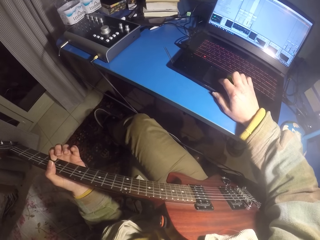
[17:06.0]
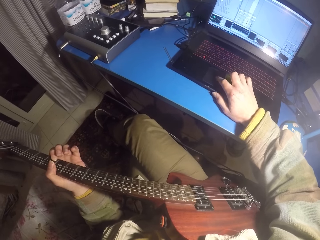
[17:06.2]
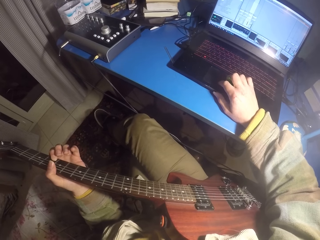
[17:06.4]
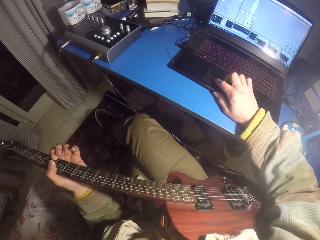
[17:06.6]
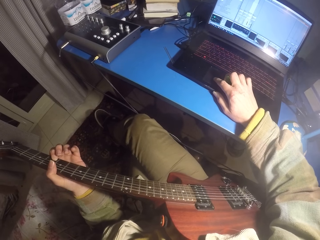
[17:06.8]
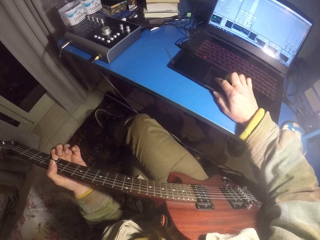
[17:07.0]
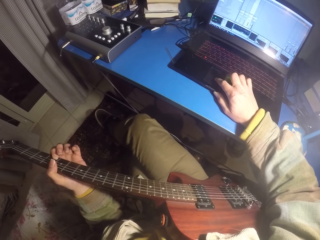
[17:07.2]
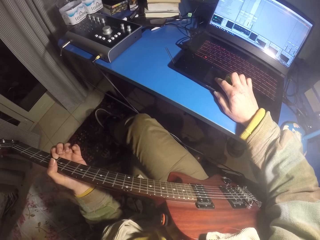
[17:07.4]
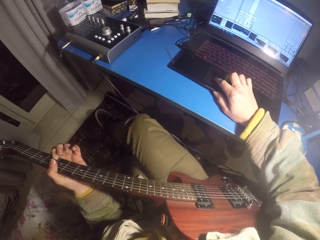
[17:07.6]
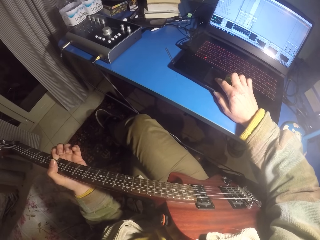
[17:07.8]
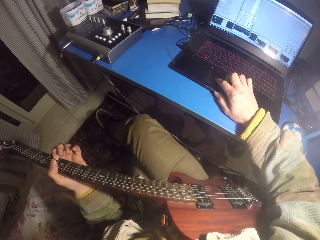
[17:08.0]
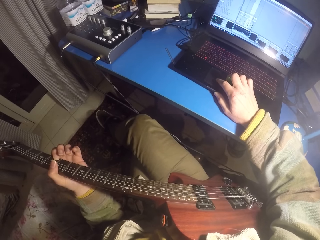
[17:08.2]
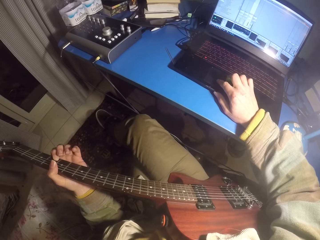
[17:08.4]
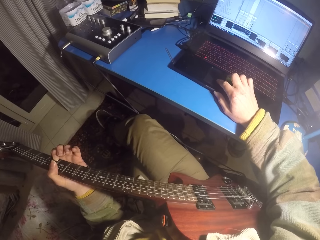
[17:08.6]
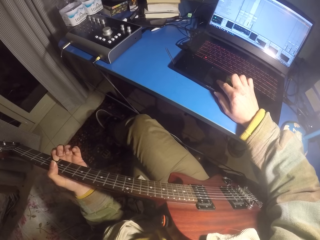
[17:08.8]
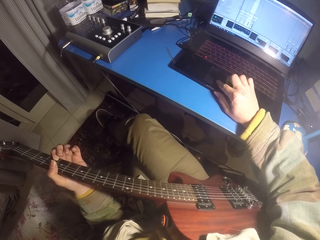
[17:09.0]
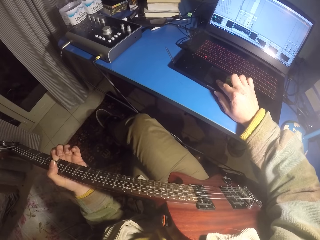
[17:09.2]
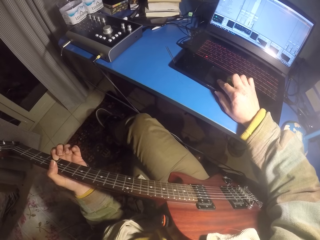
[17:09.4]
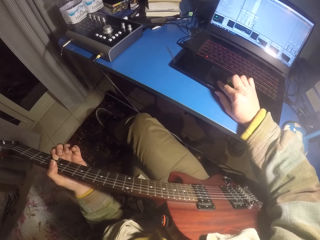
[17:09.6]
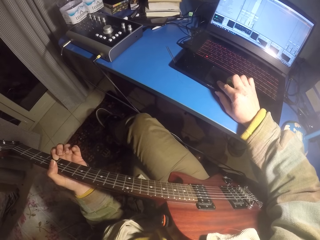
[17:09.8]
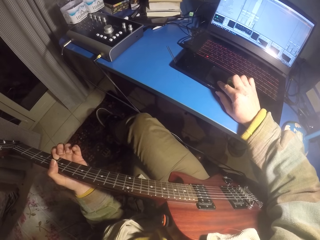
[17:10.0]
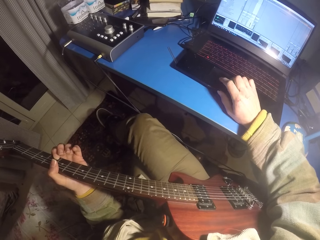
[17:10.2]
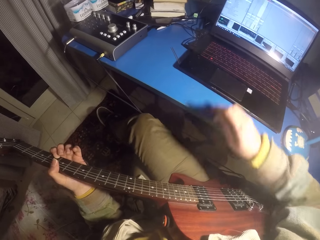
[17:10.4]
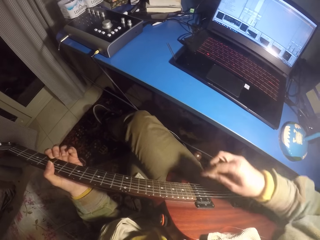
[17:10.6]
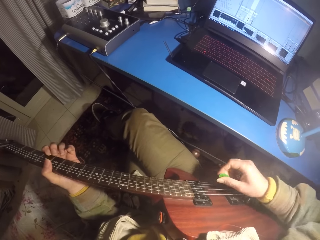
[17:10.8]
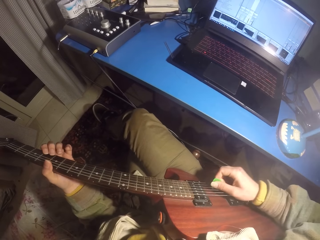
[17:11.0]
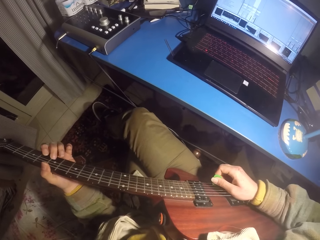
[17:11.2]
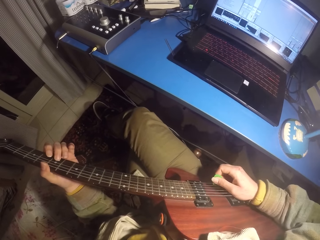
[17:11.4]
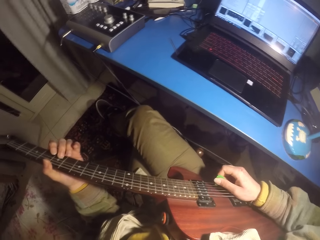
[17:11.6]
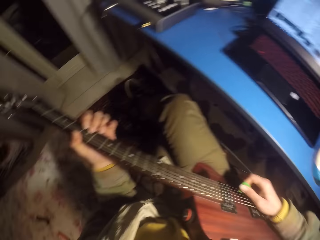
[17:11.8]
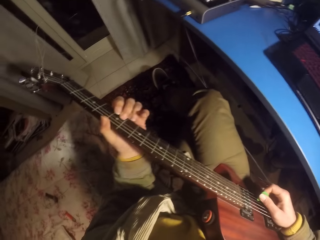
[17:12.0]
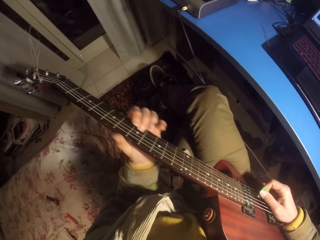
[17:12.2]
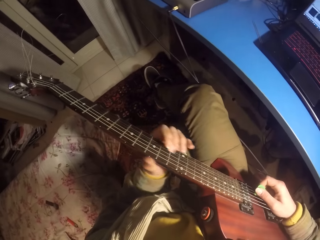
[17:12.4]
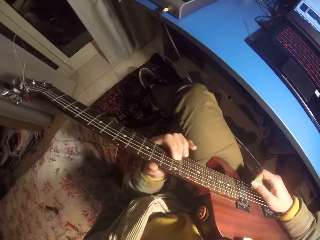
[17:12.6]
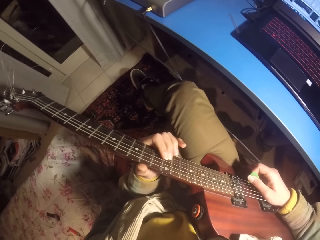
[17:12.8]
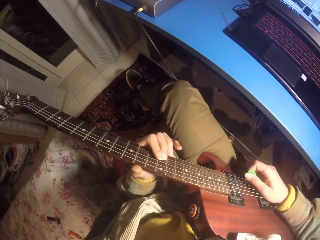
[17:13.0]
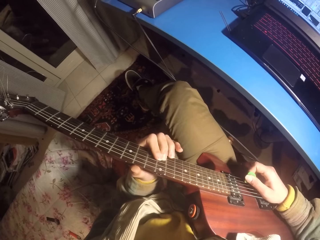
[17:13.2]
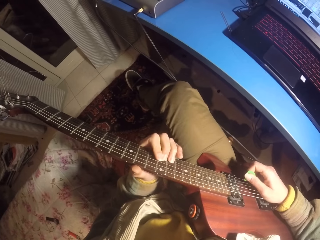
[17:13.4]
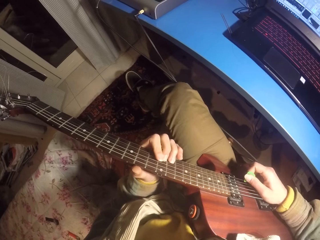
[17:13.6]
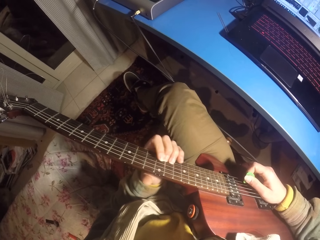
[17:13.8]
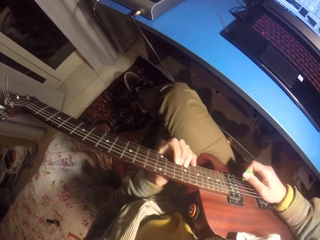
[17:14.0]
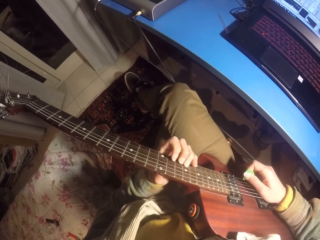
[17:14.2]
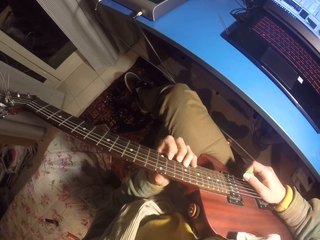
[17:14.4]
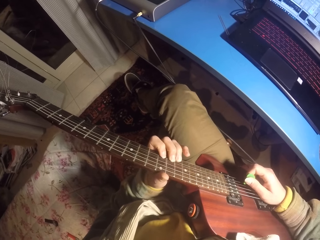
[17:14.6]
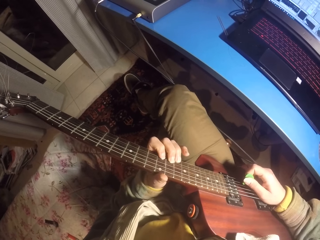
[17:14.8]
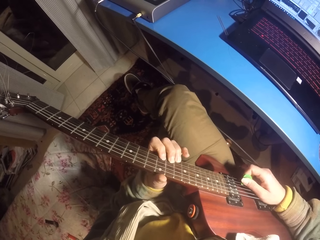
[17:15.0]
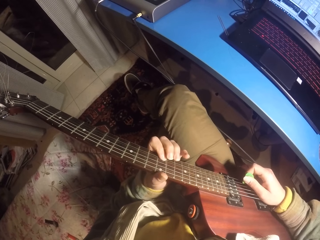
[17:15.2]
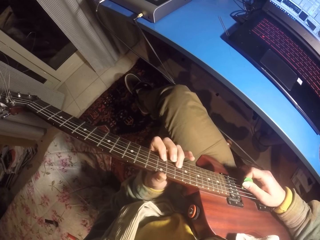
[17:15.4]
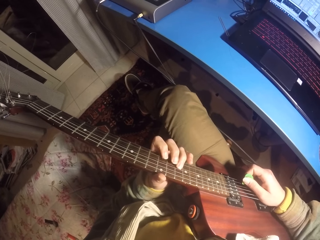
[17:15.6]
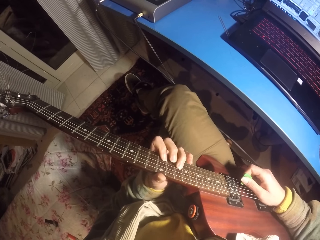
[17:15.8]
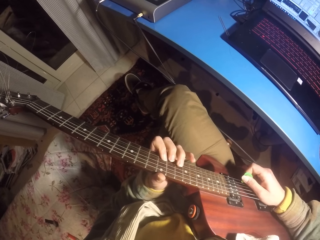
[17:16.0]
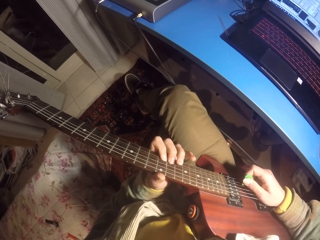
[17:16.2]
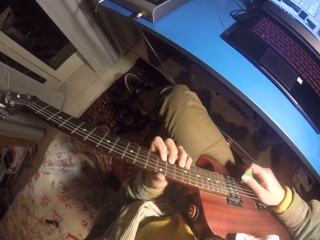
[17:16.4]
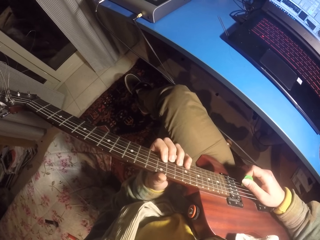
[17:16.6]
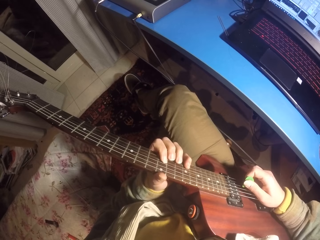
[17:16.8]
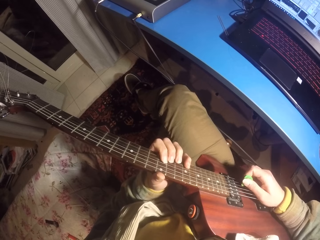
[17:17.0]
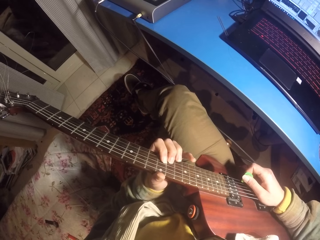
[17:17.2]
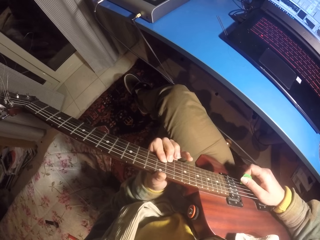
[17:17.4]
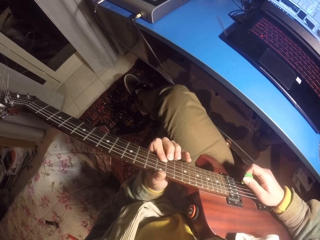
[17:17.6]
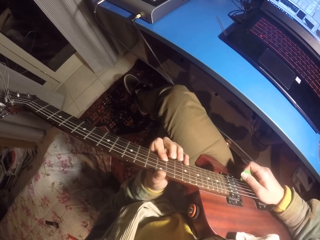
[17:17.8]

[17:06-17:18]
The camera wearer plays the guitar.

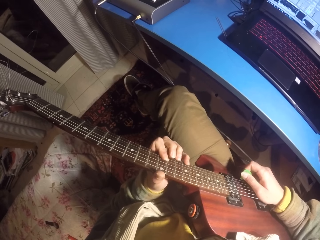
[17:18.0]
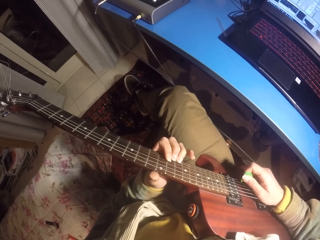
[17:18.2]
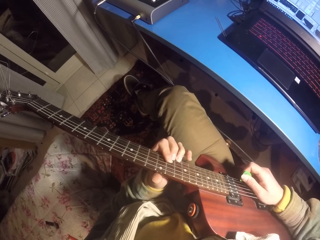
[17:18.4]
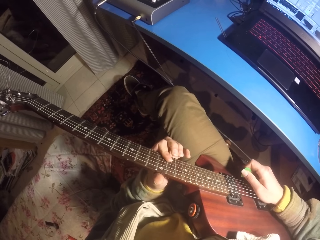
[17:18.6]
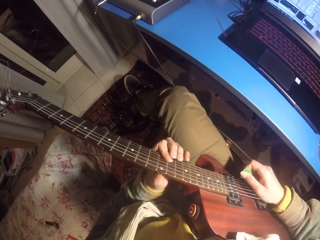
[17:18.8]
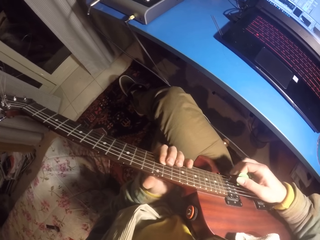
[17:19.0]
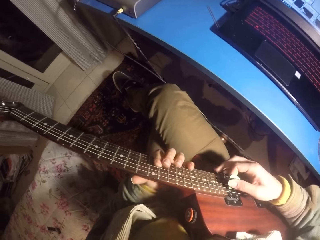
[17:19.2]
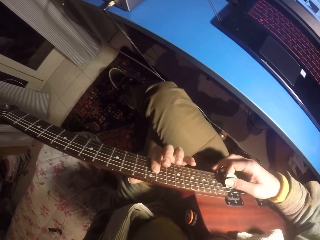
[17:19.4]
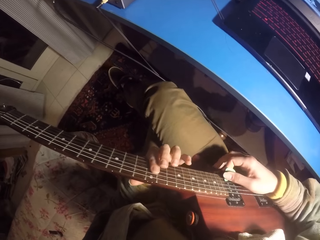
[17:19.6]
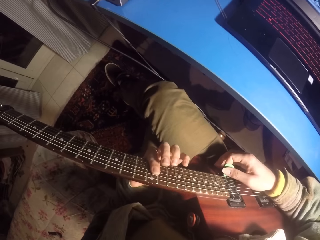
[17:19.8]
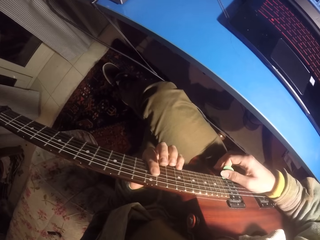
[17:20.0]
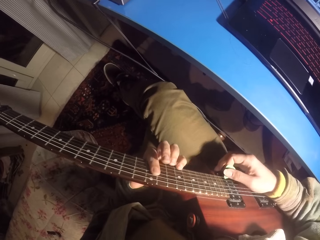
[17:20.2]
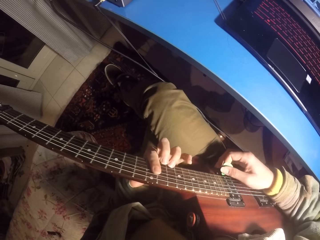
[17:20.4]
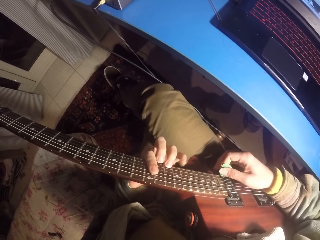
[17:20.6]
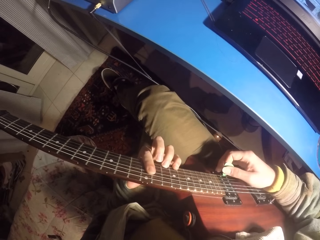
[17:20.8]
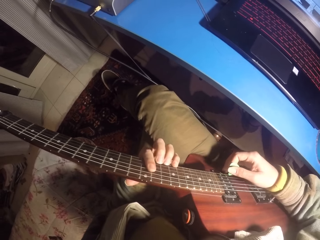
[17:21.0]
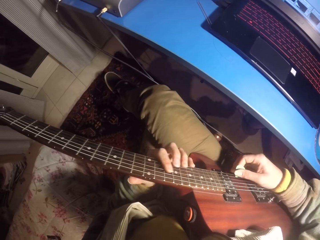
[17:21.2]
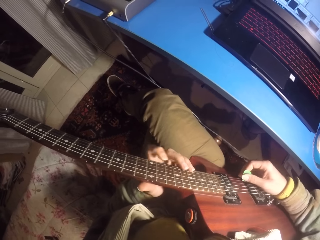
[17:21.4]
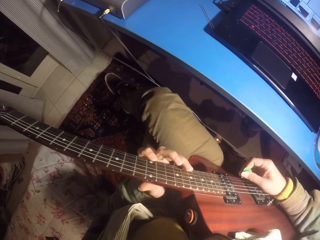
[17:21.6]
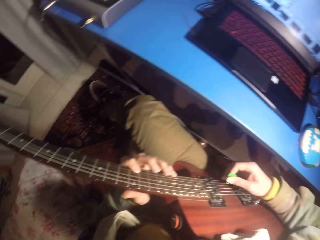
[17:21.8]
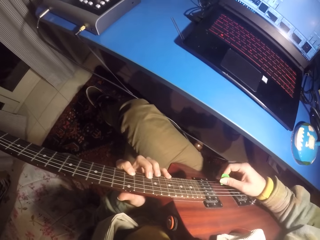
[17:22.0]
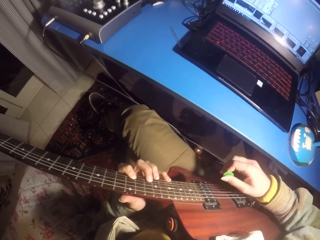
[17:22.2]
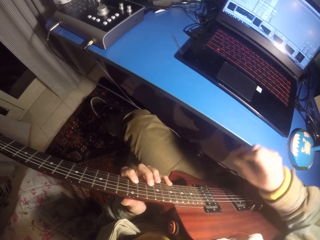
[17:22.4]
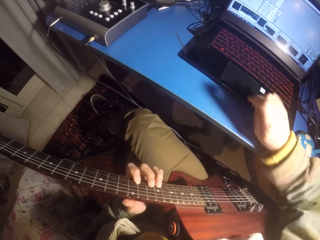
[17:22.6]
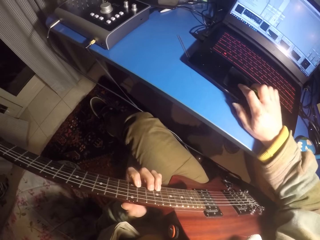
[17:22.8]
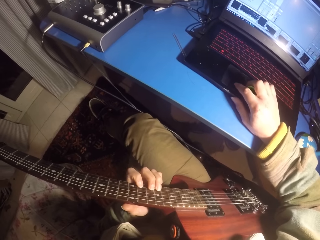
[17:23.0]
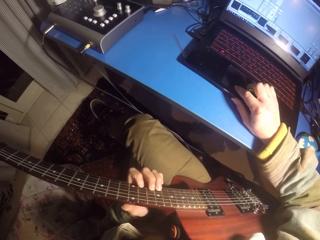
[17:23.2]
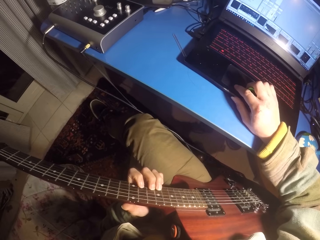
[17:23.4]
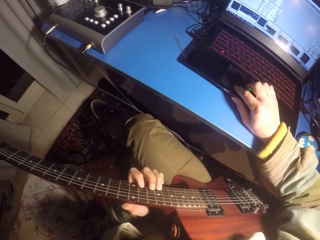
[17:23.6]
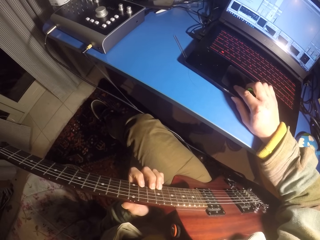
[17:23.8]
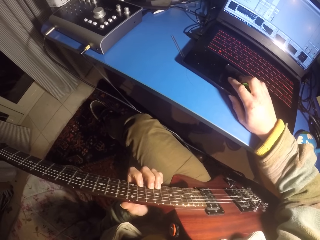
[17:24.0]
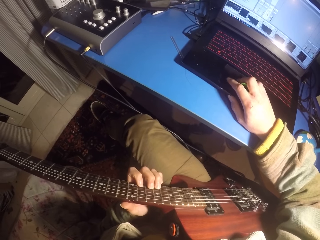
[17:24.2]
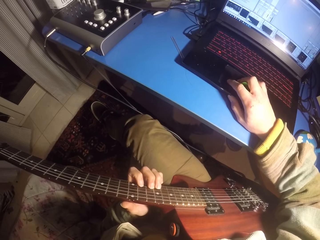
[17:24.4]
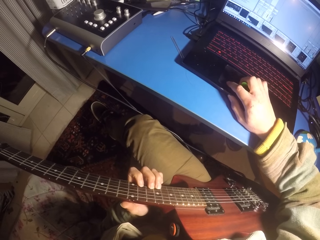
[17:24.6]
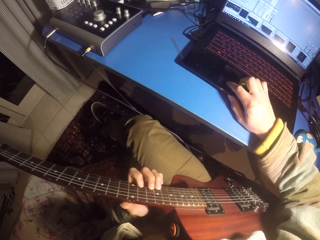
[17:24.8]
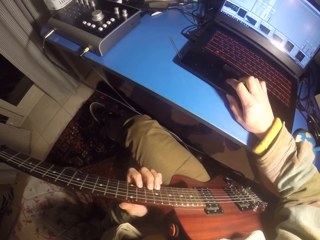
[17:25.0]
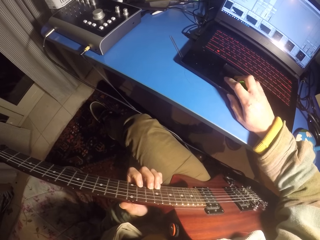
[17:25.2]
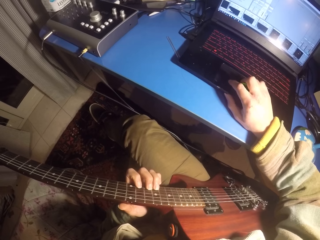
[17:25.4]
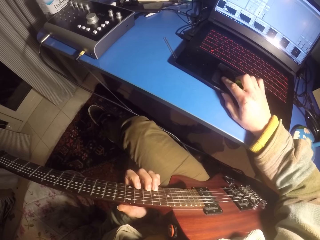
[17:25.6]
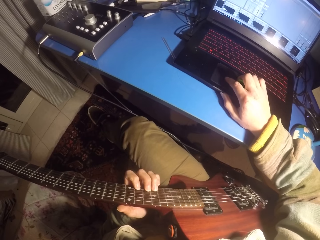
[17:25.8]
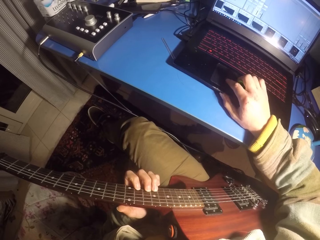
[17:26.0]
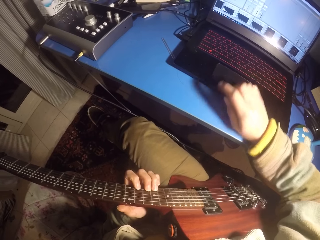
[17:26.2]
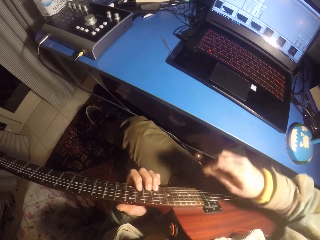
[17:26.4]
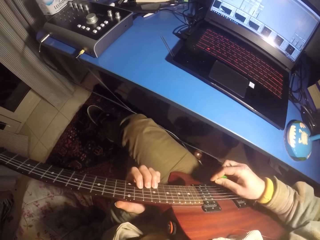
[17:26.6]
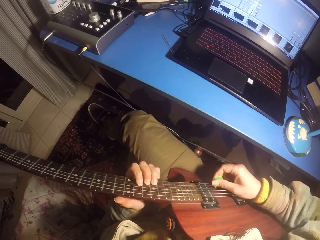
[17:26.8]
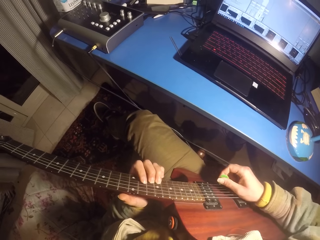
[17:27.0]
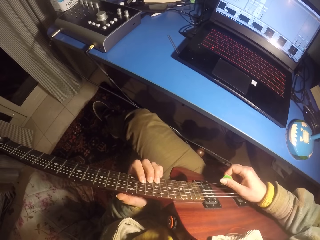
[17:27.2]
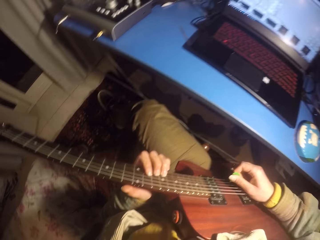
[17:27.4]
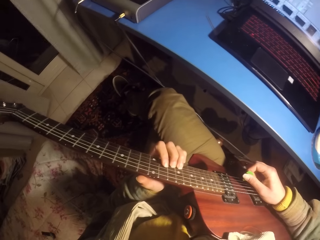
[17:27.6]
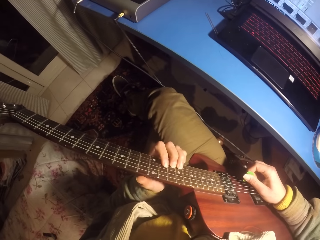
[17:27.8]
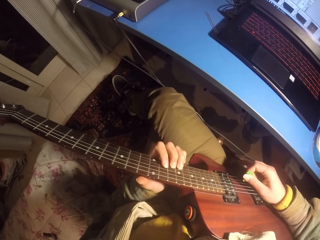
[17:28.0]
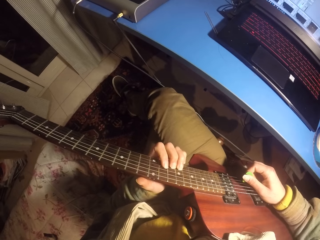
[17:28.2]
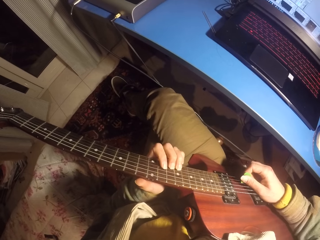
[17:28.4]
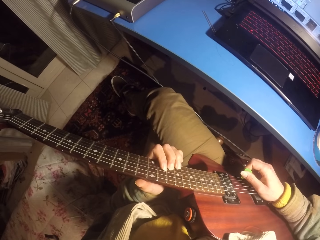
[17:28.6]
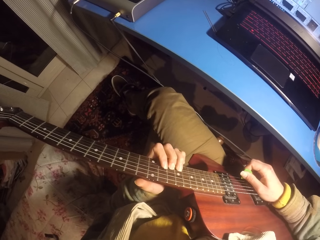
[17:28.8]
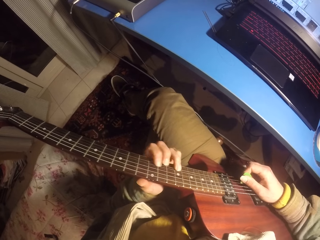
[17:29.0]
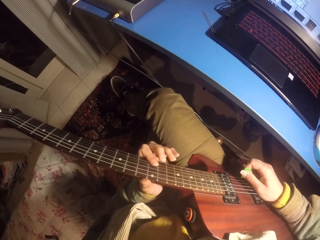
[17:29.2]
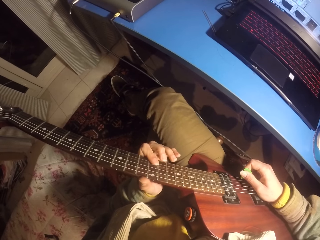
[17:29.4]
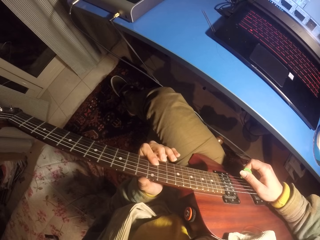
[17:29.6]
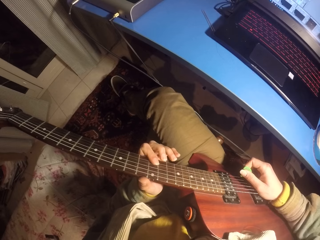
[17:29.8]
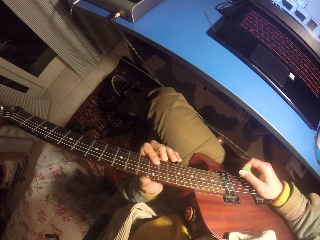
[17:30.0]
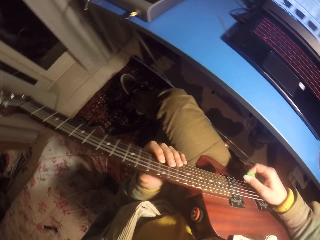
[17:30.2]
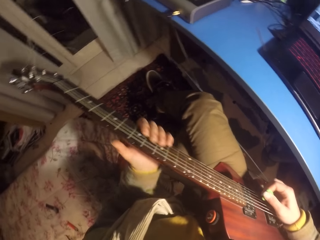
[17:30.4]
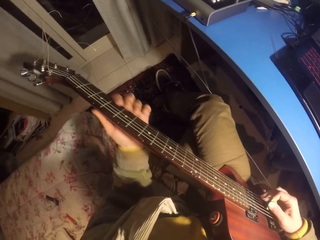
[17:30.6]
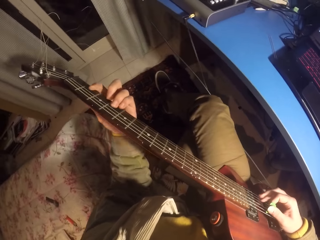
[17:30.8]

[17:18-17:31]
The camera wearer scrolls the computer mouse. They use the laptop. They play the guitar.
